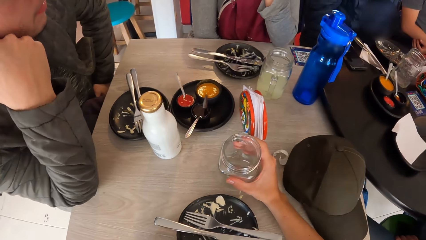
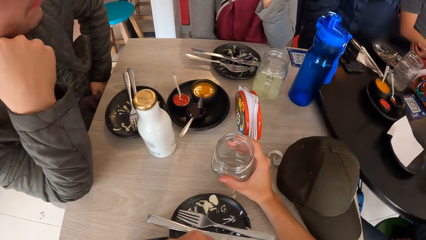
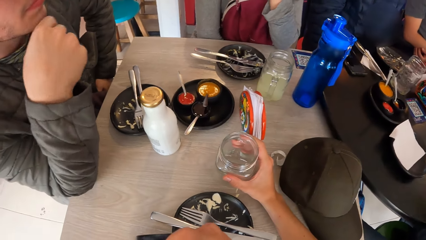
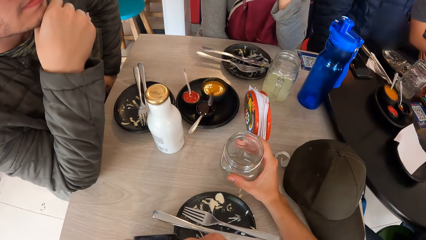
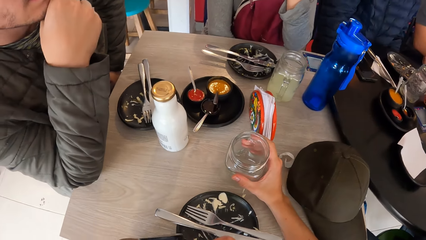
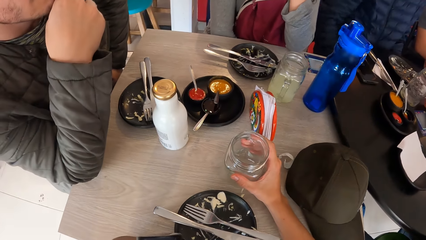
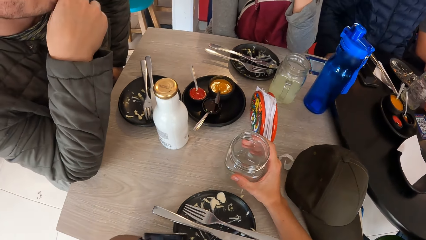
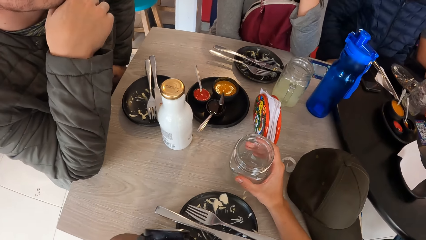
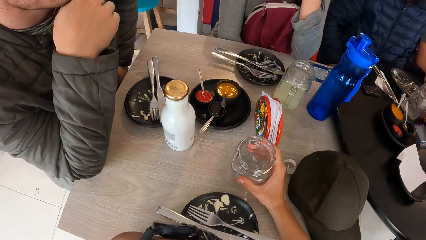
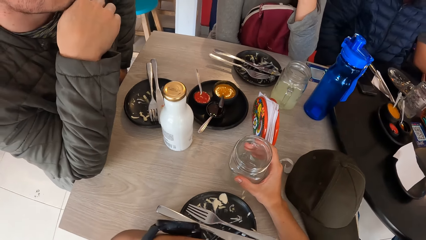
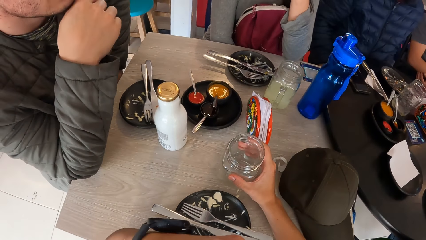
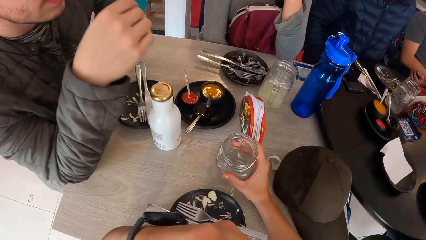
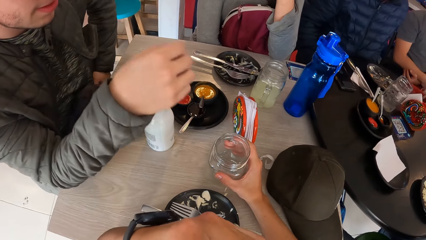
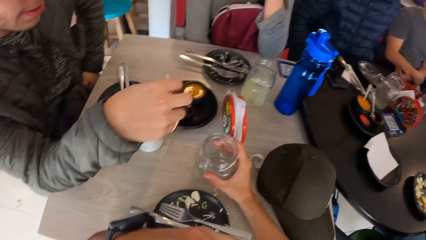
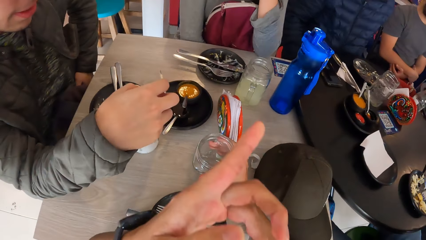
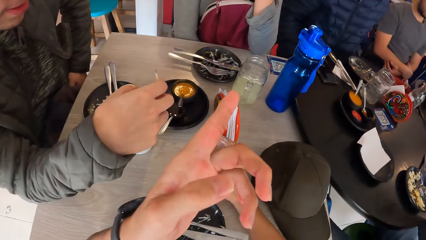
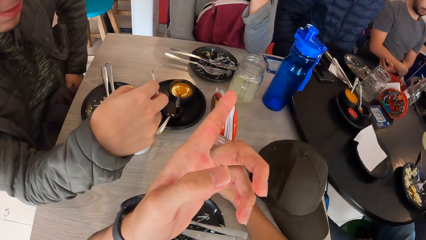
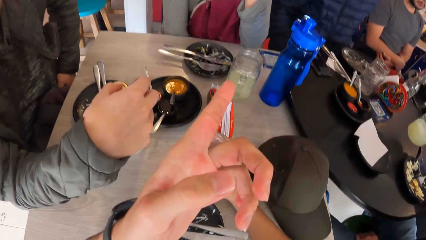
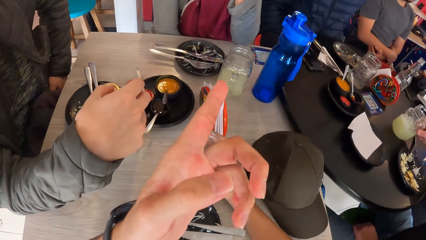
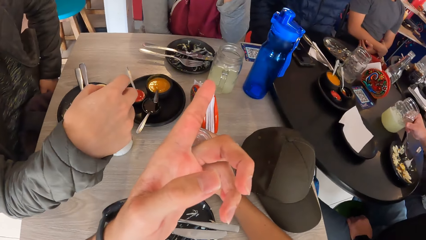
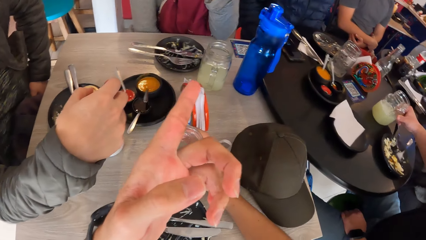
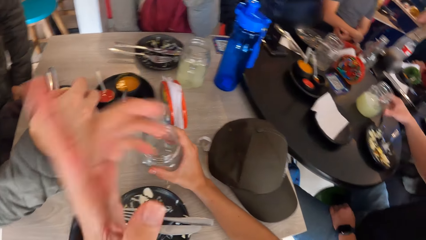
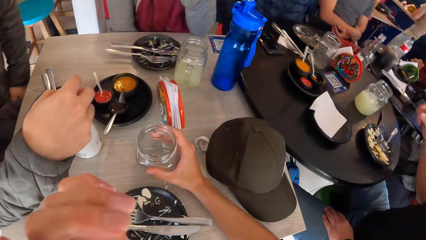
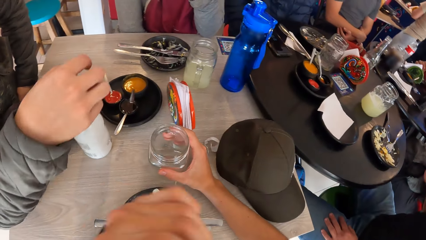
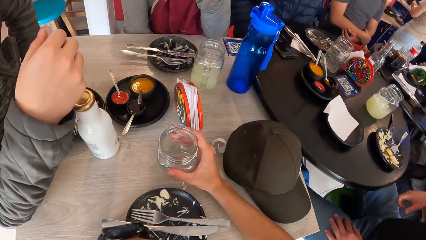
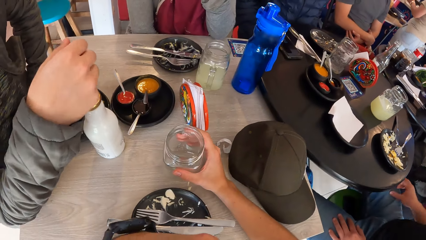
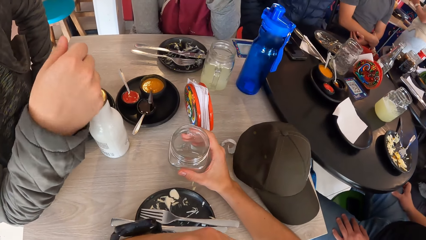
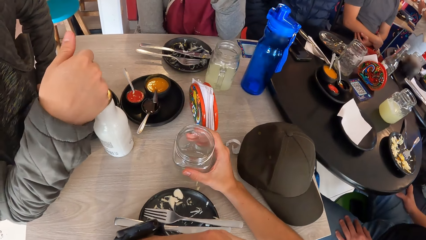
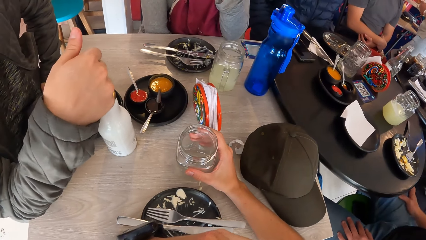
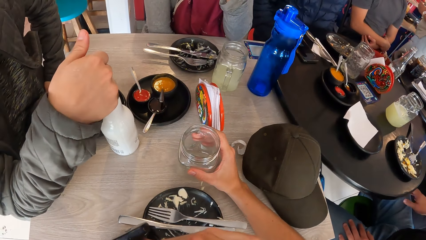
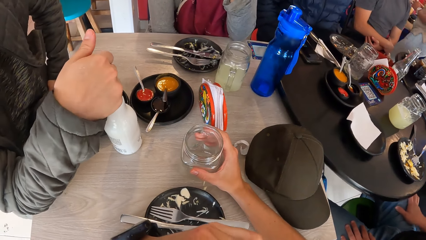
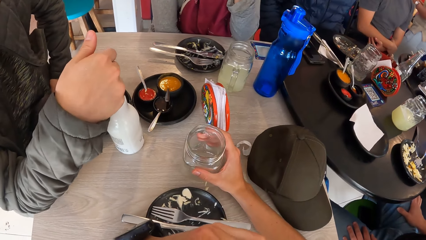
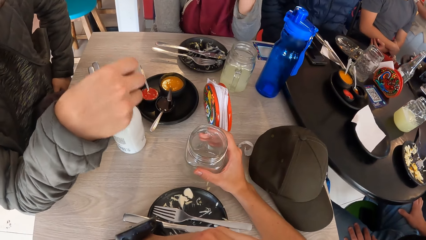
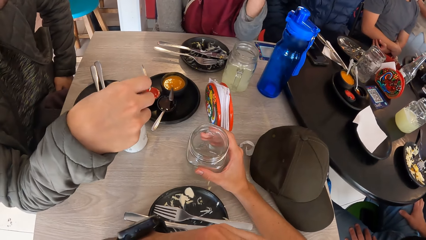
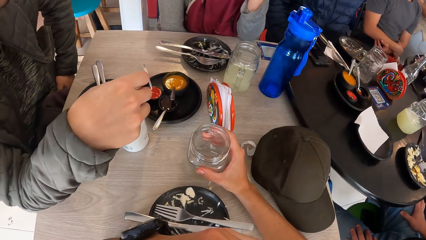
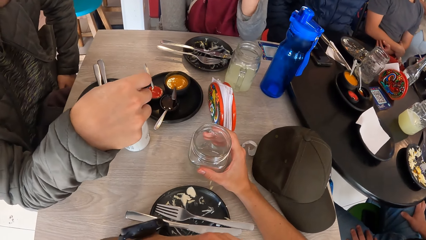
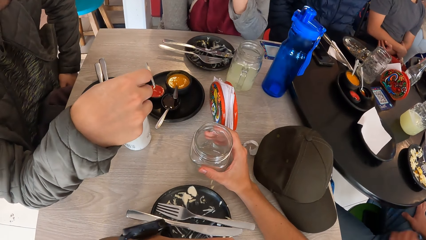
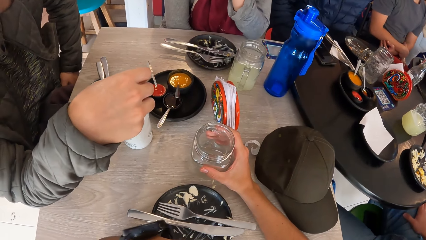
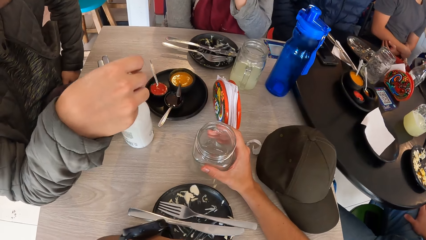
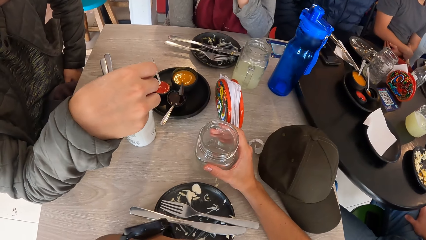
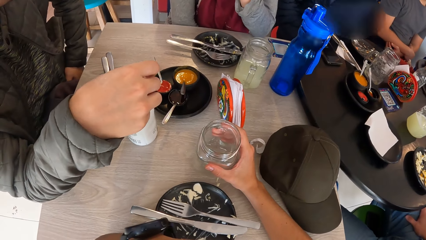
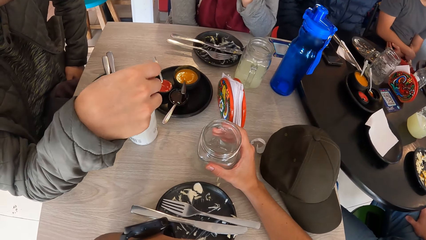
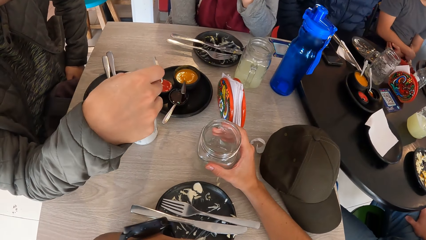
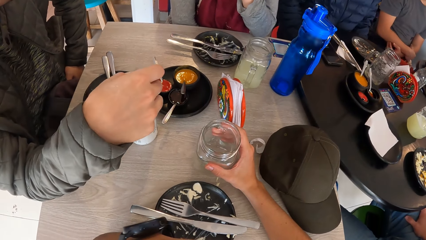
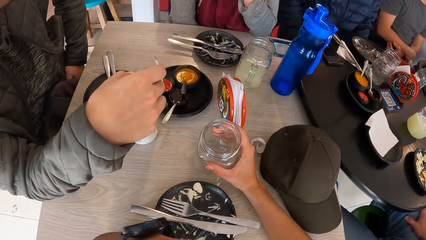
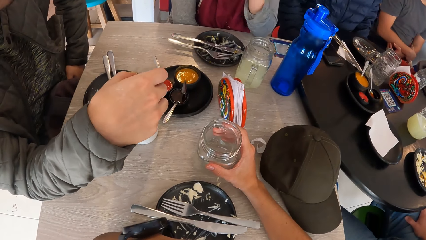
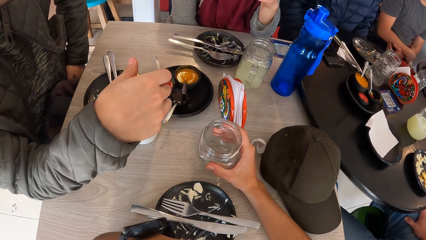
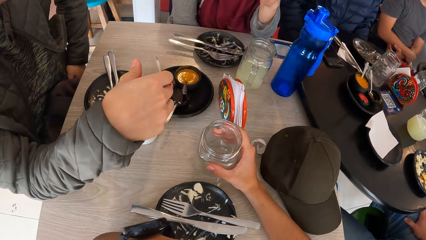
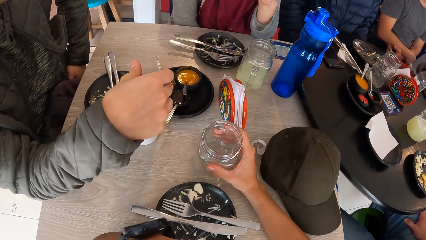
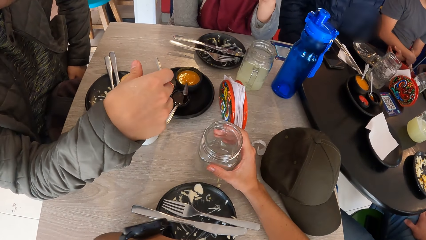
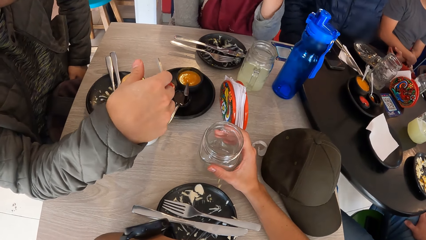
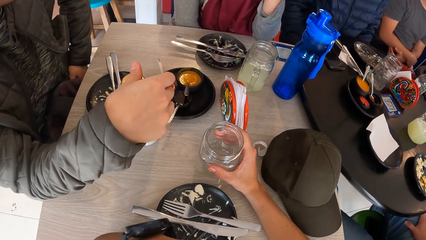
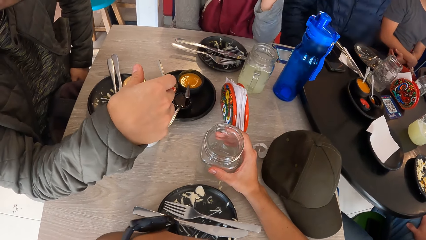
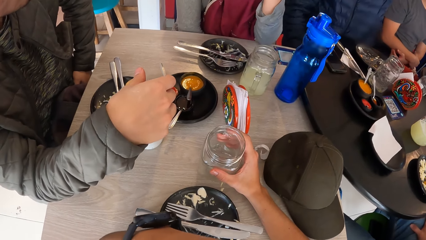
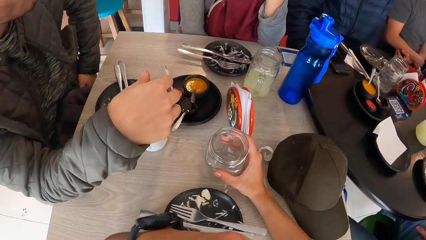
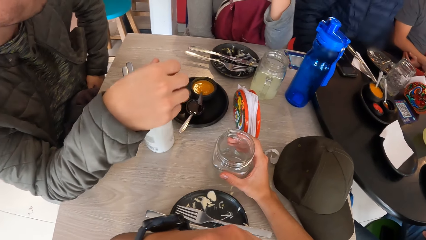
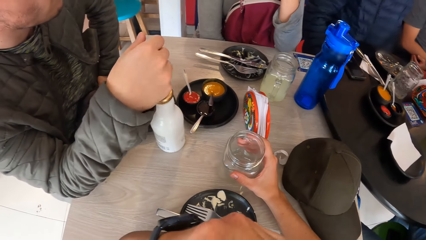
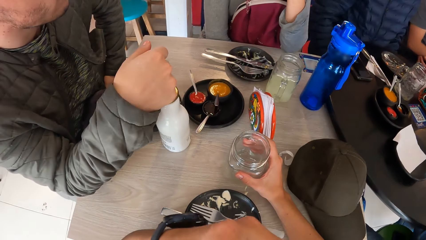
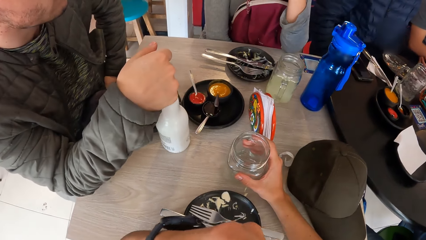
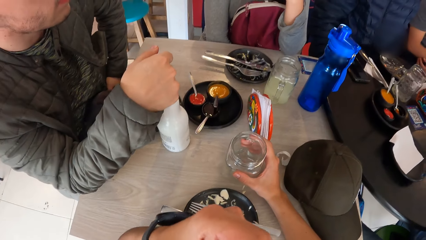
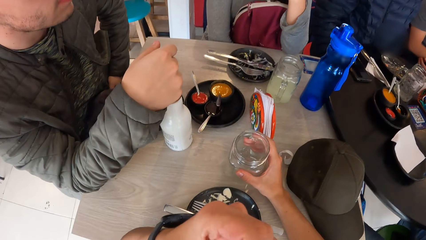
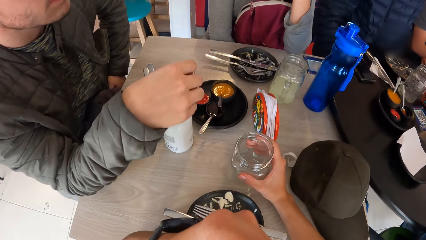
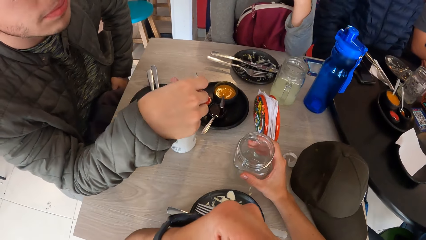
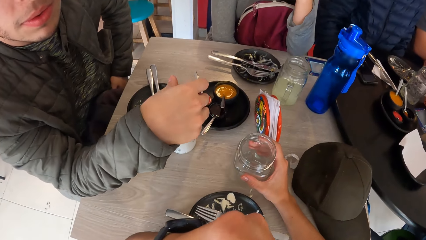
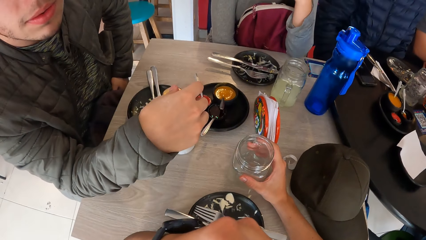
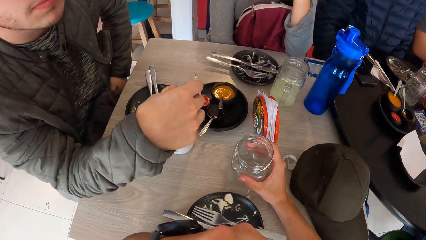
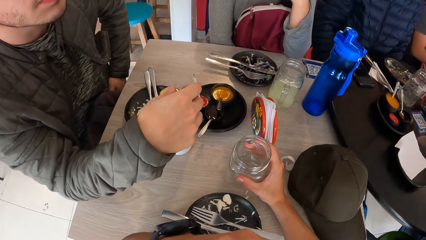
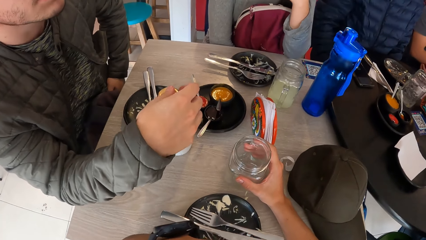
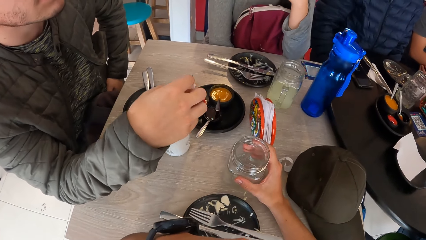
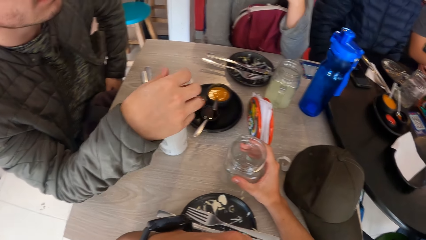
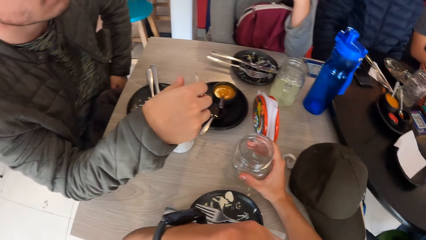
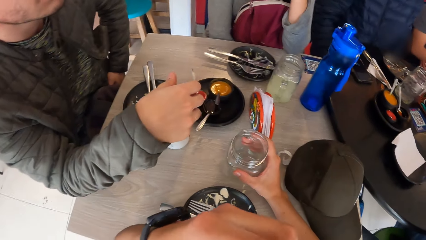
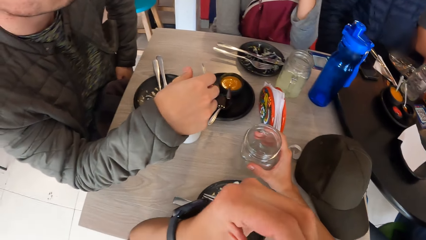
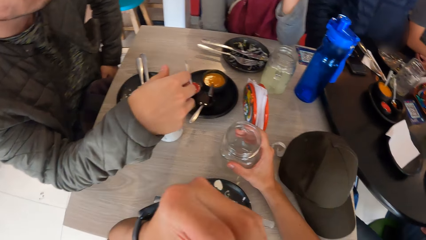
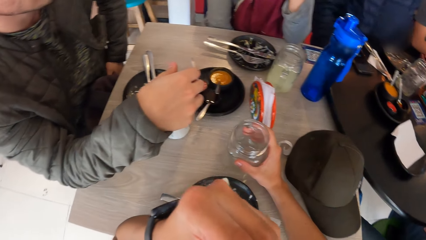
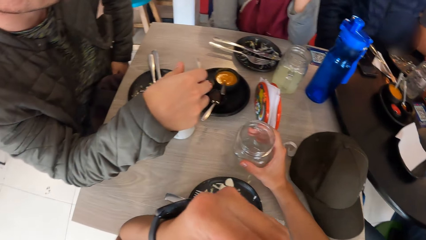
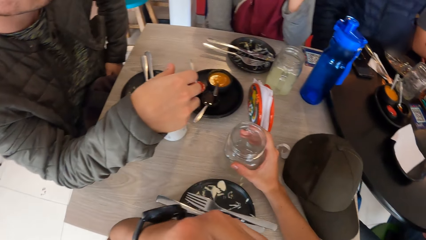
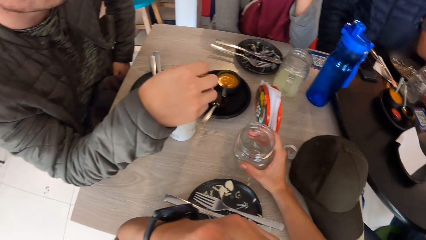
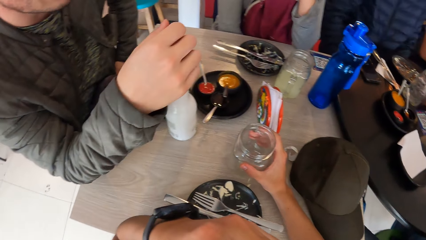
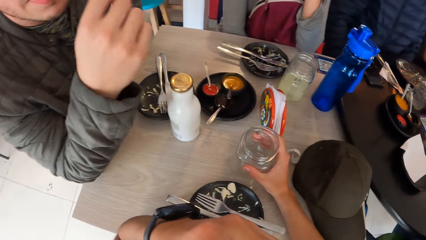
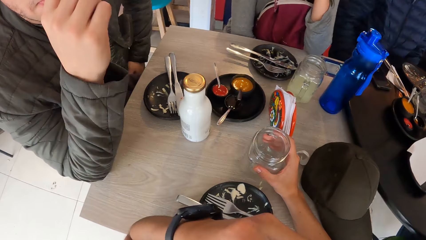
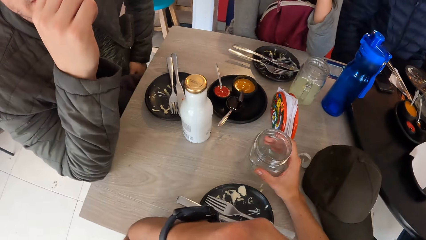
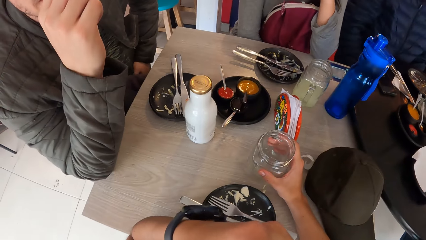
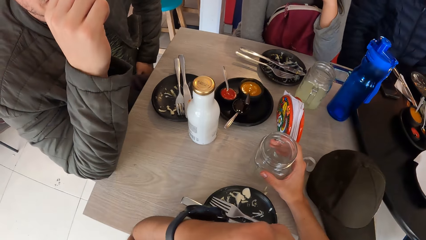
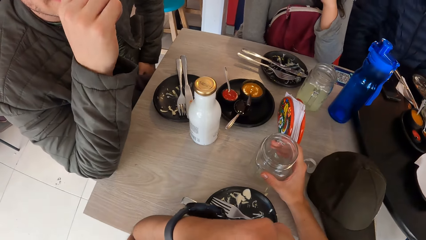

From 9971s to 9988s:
A man holds his chin. The camera wearer makes gestures with her hand. The man touches the bottle on the table.
